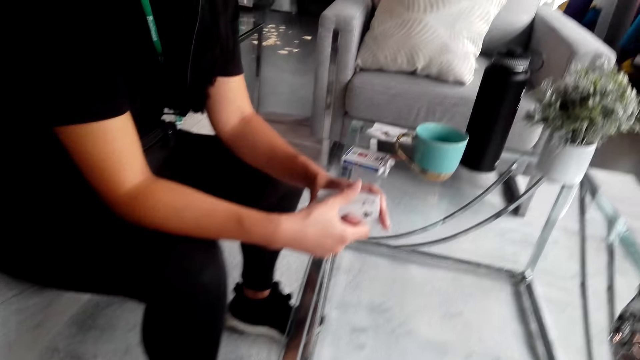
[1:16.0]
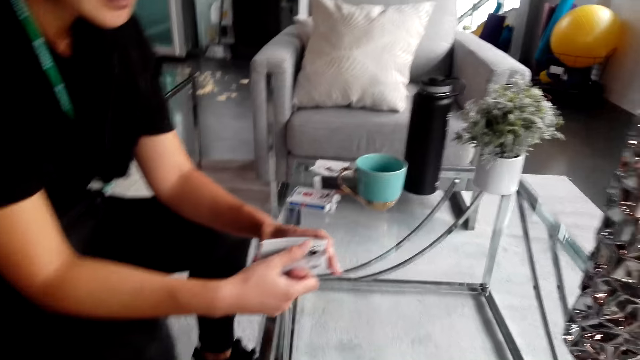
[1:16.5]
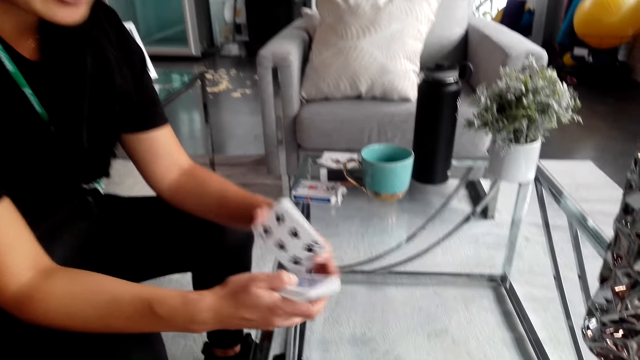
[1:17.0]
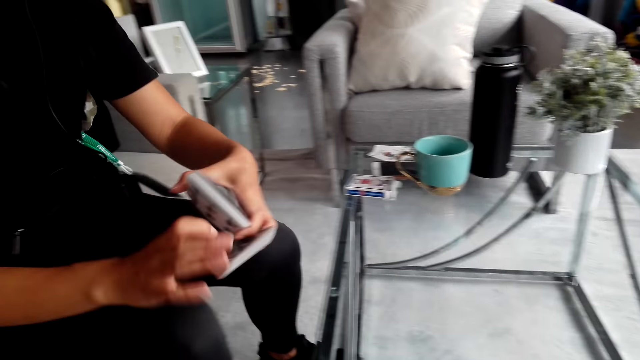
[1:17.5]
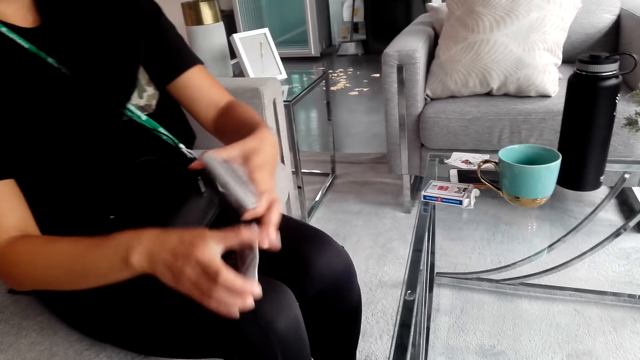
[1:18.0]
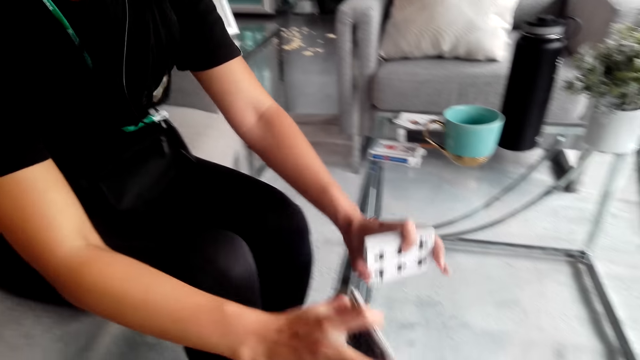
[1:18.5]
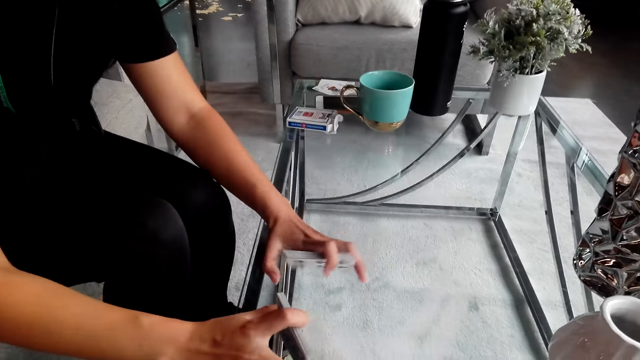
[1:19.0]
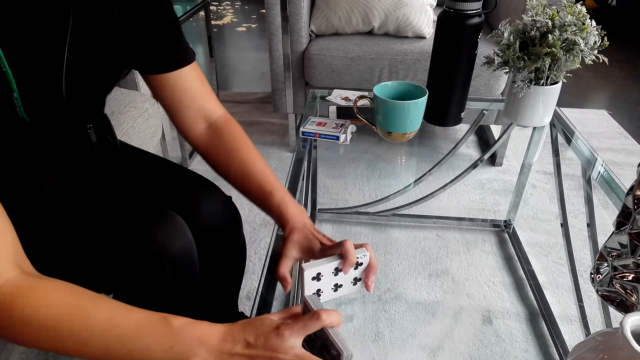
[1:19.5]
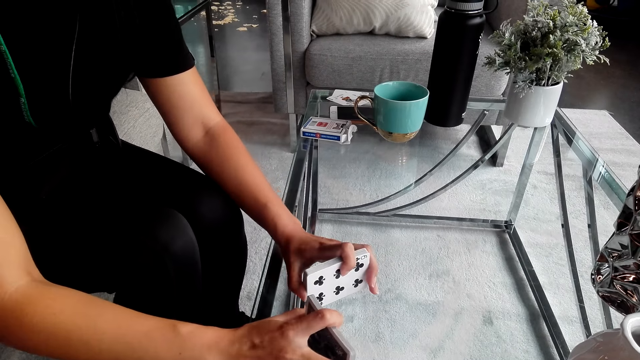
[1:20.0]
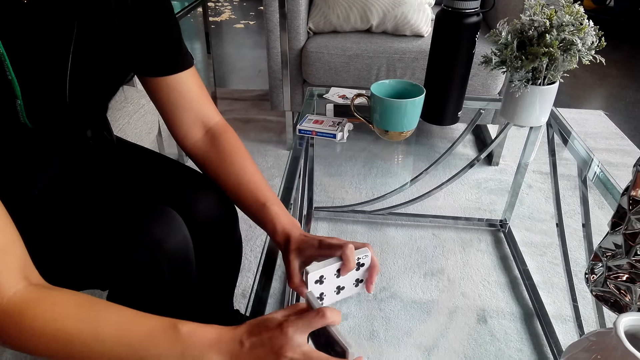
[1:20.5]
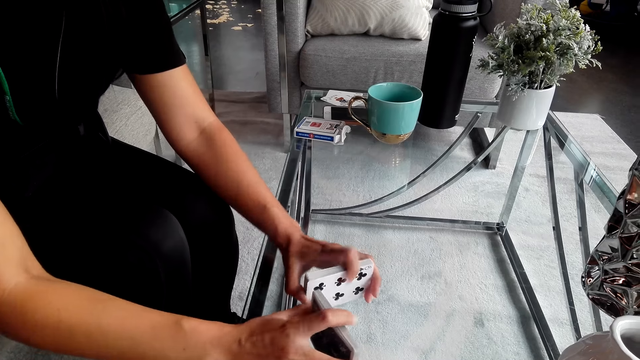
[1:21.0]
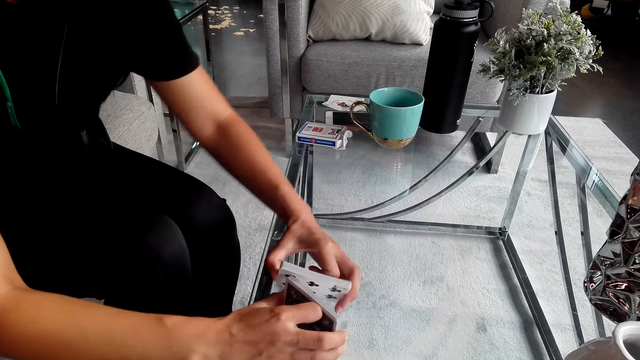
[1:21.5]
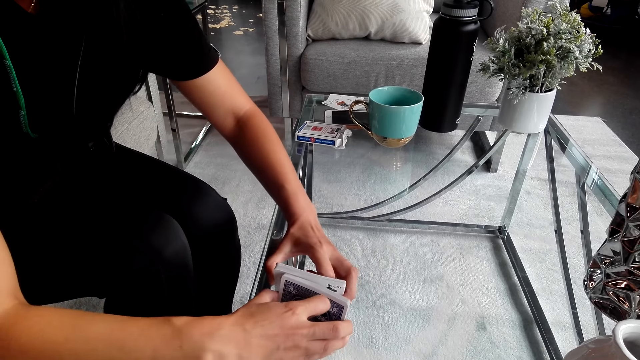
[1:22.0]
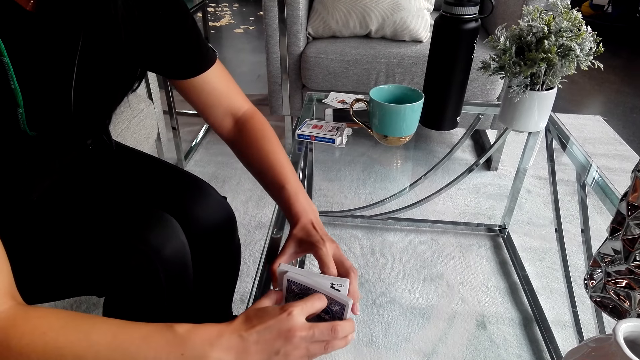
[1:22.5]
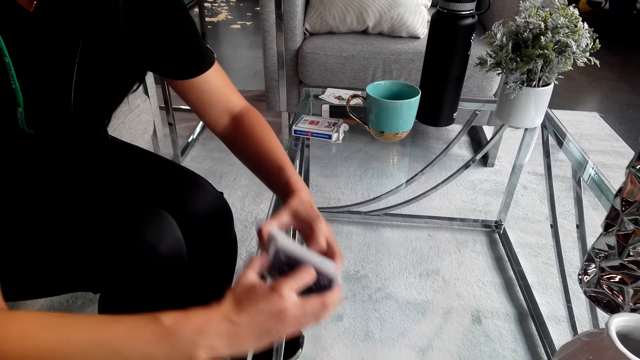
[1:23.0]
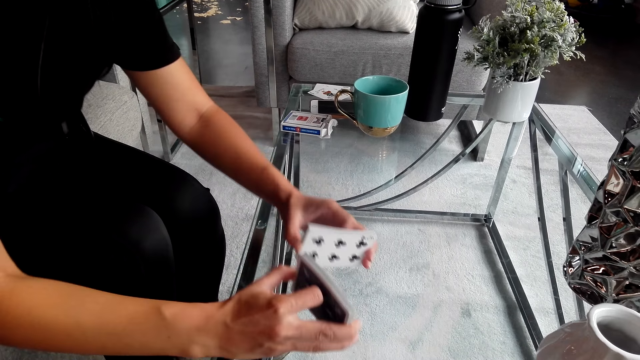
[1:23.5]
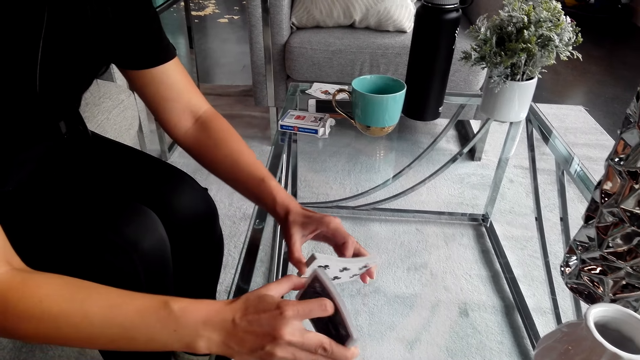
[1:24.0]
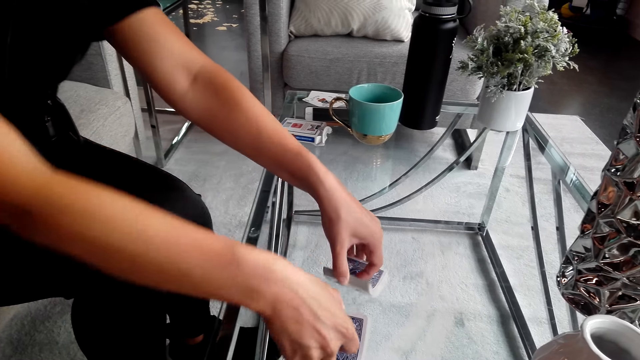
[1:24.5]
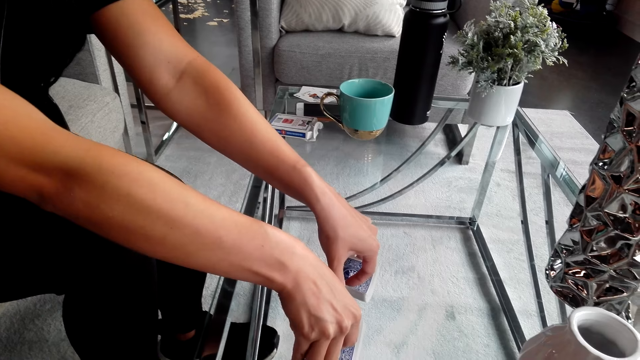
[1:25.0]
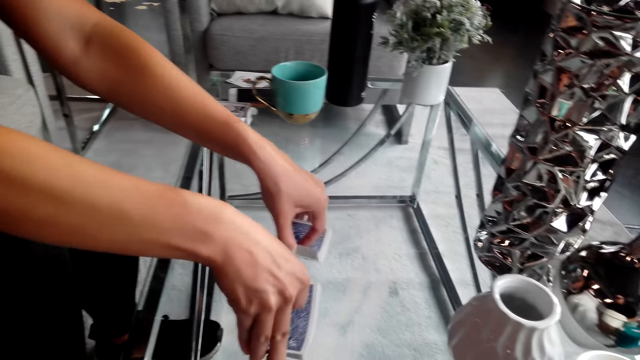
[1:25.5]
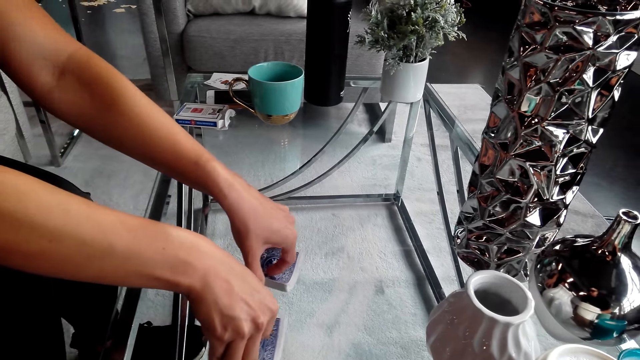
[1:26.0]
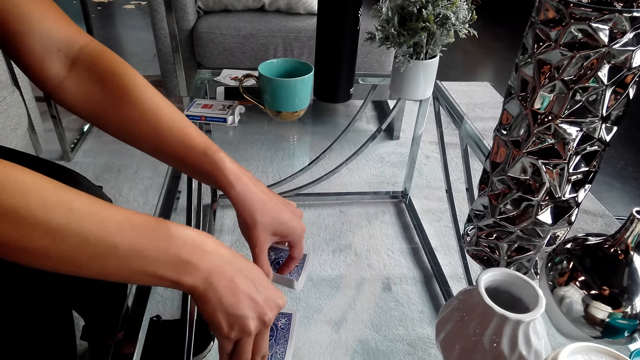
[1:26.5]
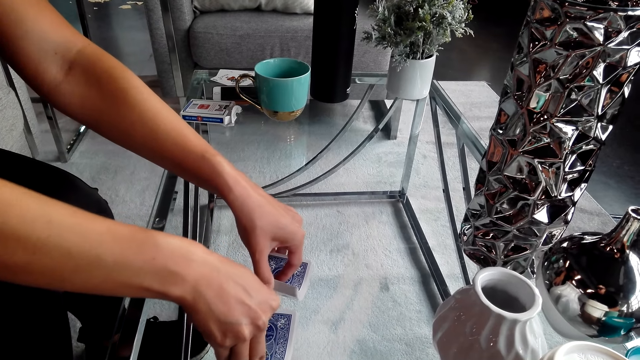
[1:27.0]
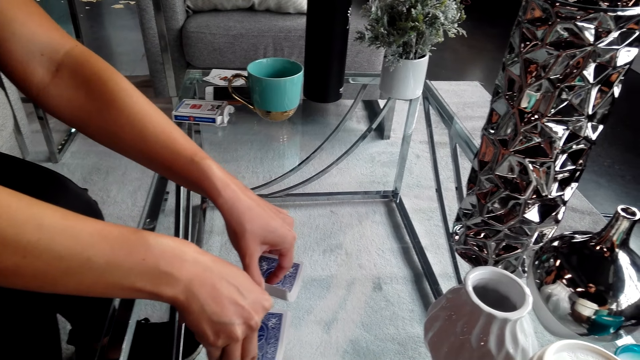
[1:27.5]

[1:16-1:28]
A woman converses with the camera wearer. The camera wearer turns around. The woman shuffles the playing cards, puts the playing cards on the table and shuffles the playing cards on the table. The woman converses with the camera wearer.

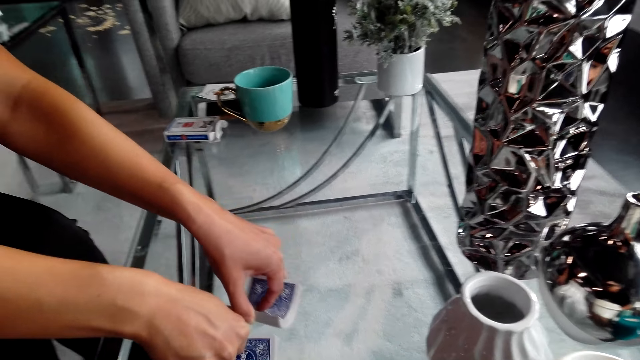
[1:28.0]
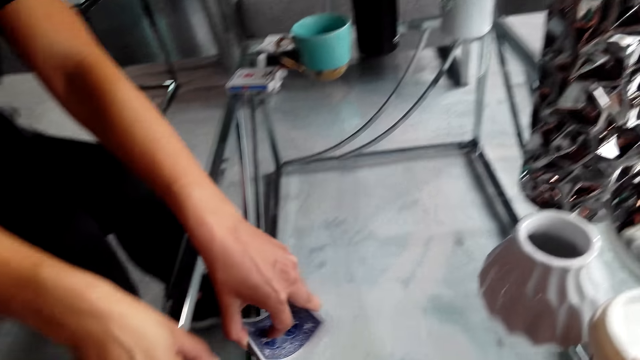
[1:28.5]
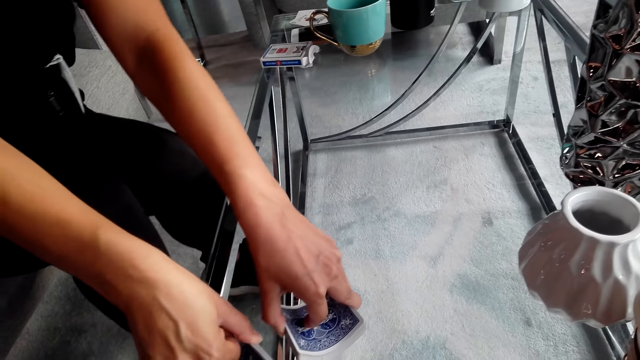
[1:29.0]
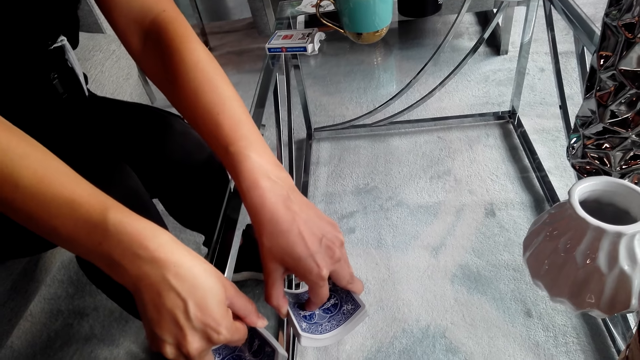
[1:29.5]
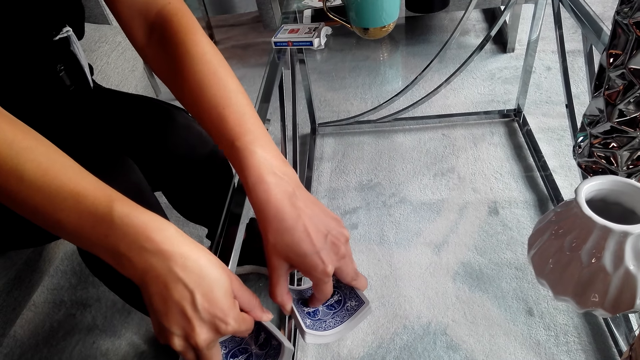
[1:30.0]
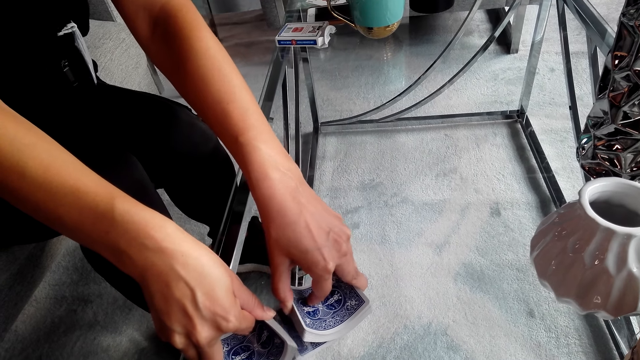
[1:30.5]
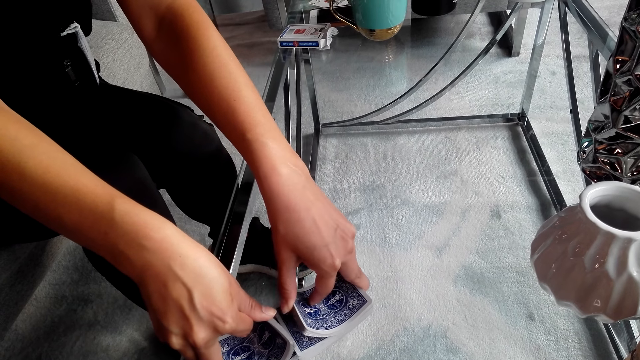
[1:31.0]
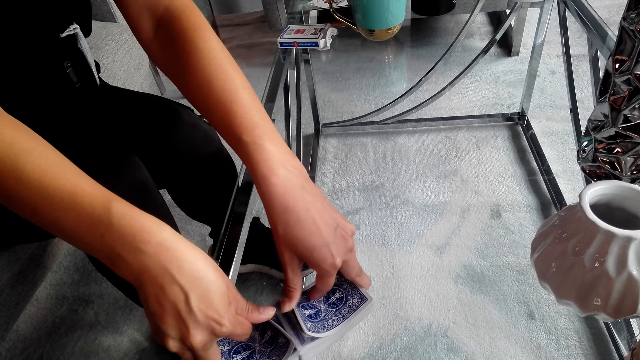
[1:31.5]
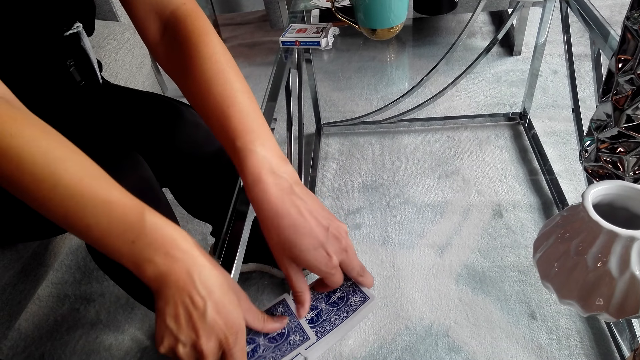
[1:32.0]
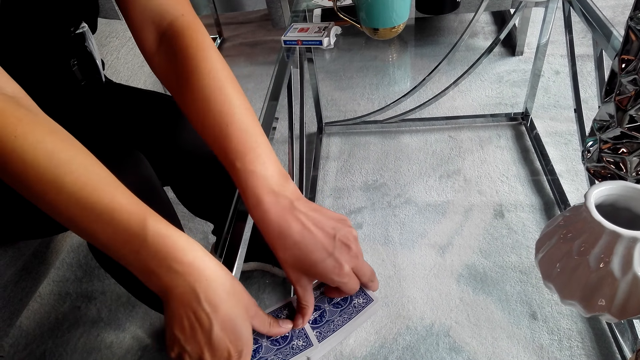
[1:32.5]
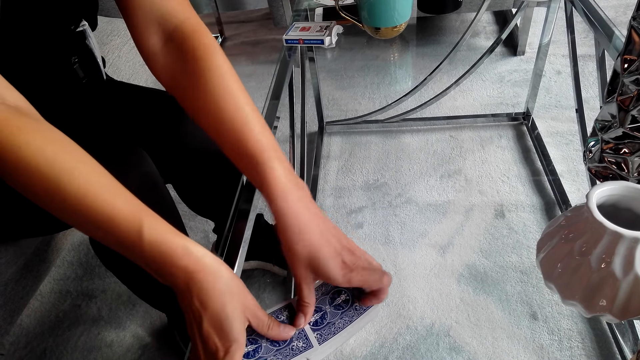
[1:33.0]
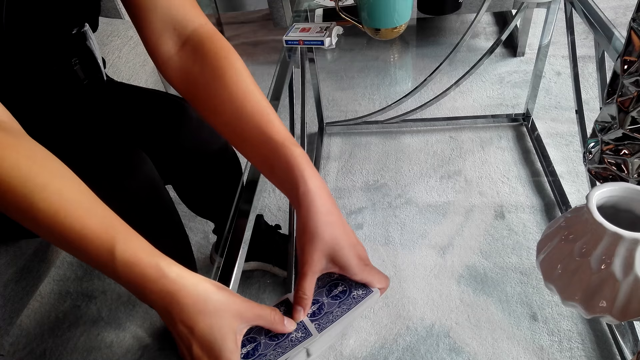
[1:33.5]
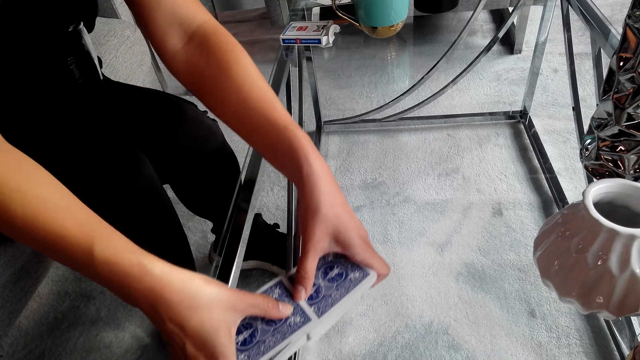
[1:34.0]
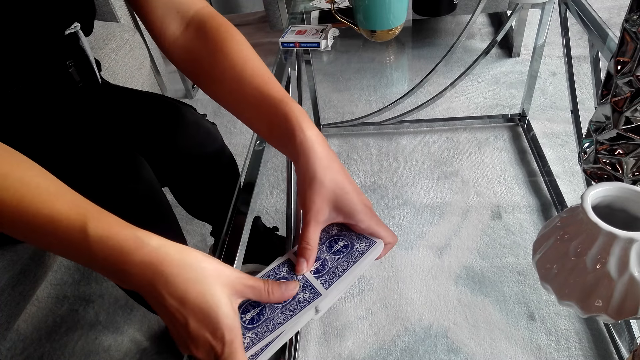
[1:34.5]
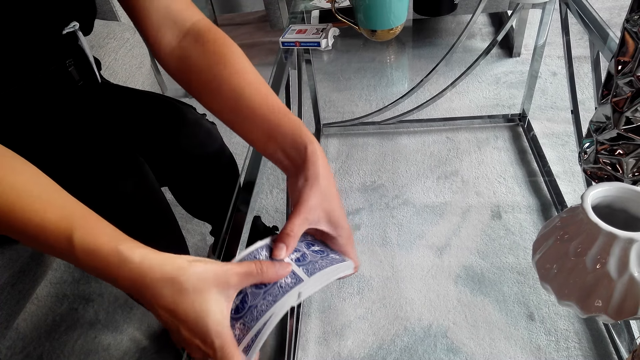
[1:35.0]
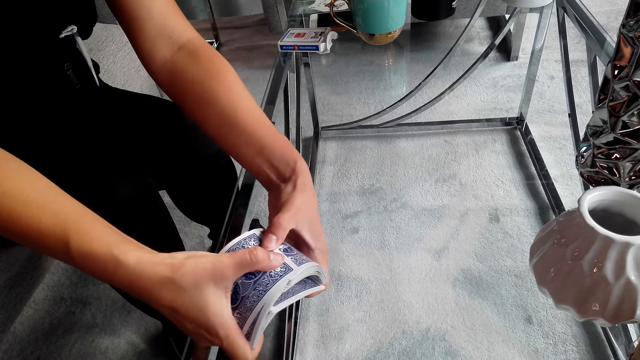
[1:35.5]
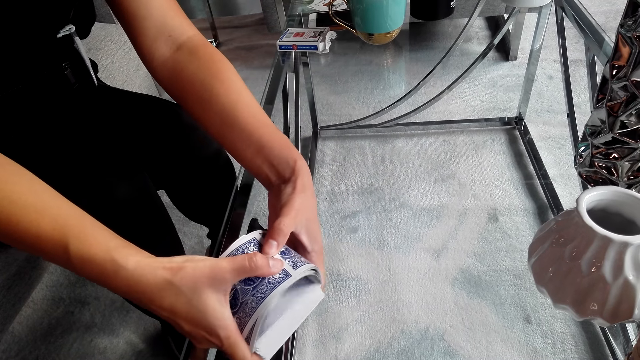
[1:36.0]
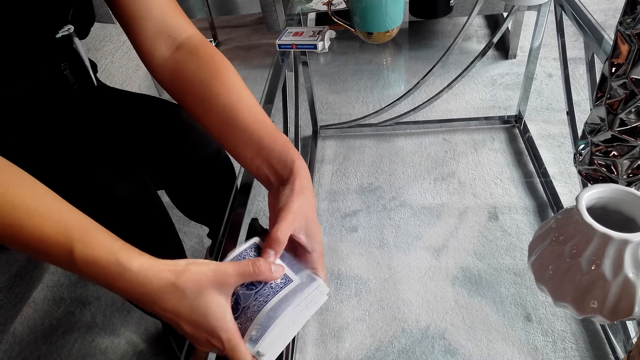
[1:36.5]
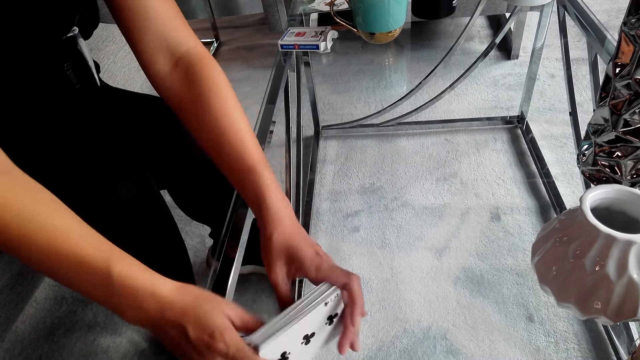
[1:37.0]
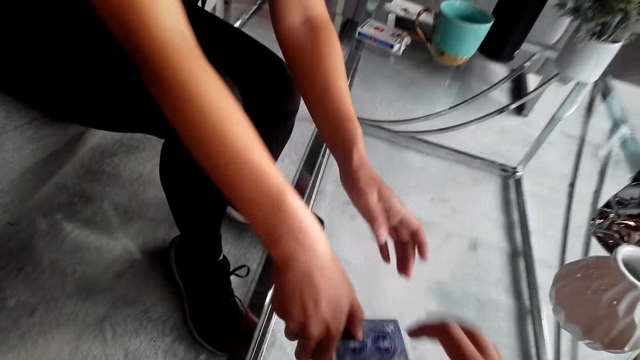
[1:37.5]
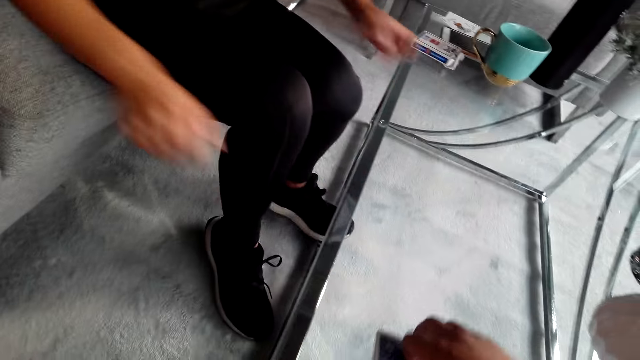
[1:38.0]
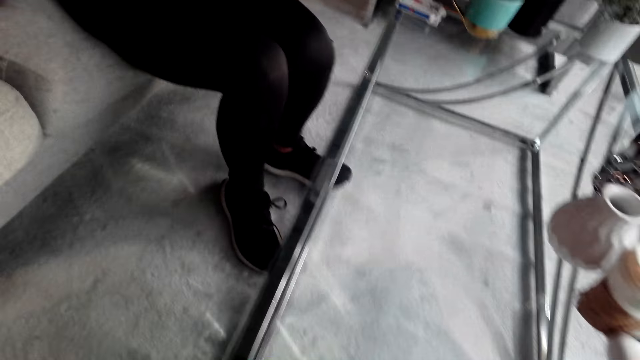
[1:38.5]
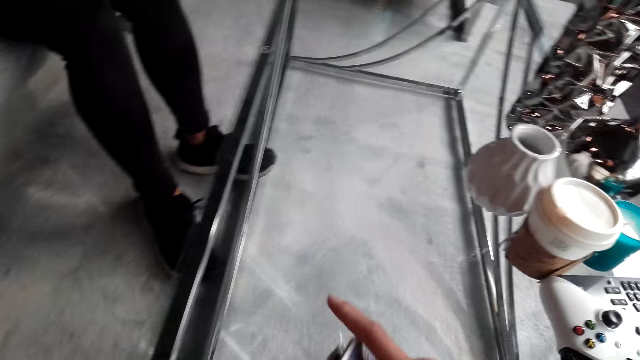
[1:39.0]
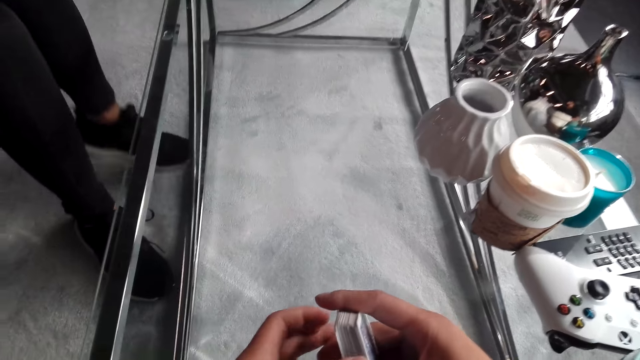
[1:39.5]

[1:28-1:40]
The woman shuffles the cards and converses with the camera wearer. The woman holds the playing cards on the table and shuffles the playing cards on the table. The camera wearer holds the playing cards on the table. They pick up the cards on the table. They turn around.
